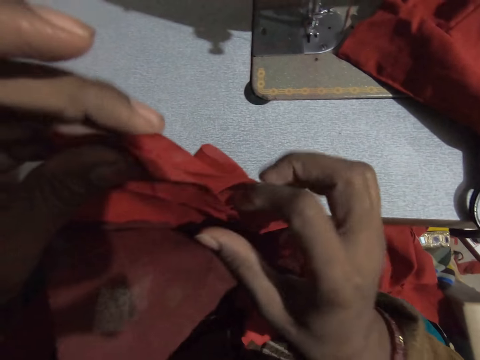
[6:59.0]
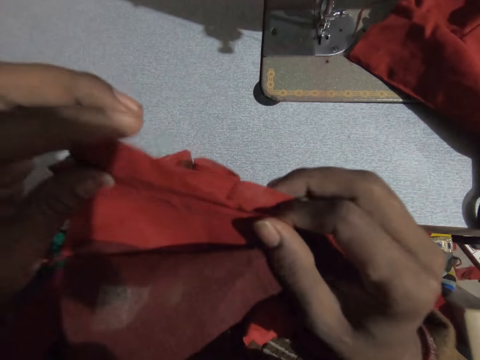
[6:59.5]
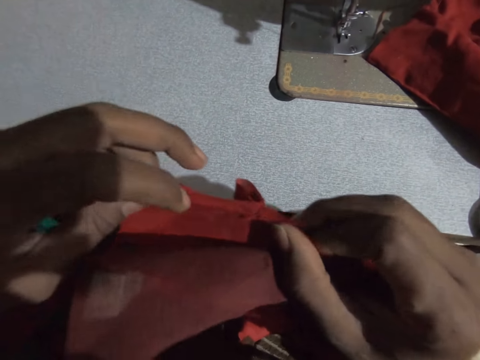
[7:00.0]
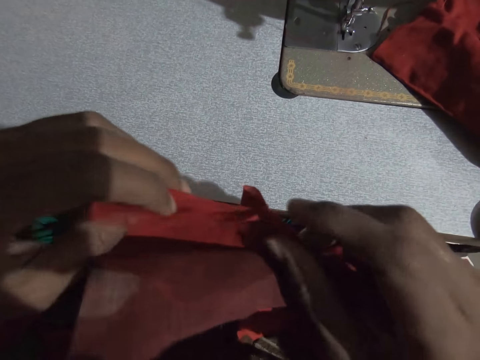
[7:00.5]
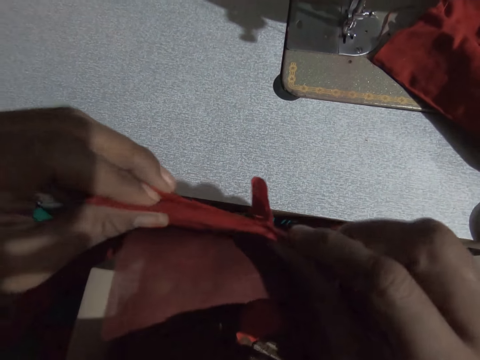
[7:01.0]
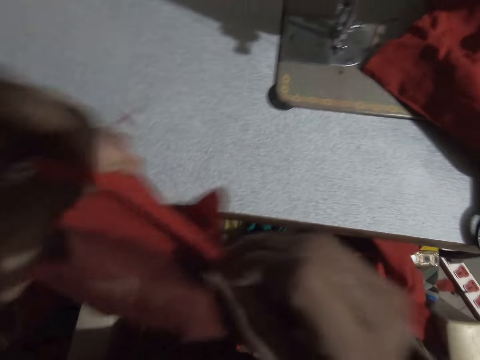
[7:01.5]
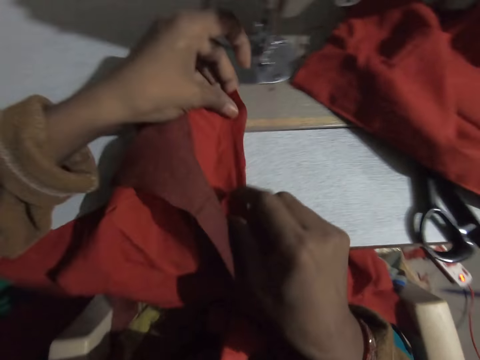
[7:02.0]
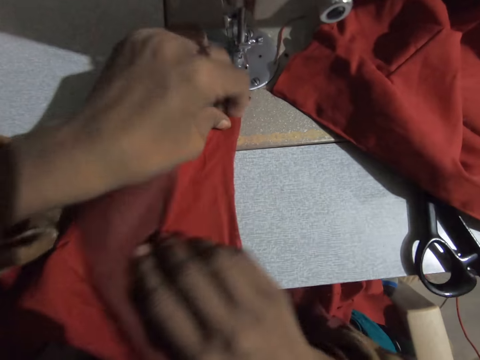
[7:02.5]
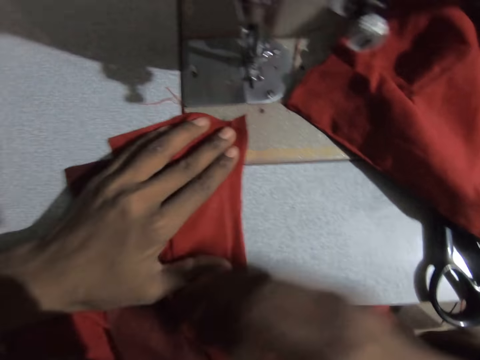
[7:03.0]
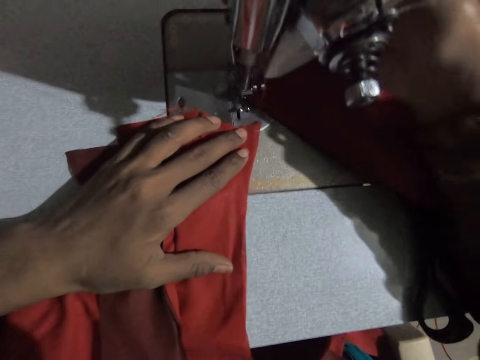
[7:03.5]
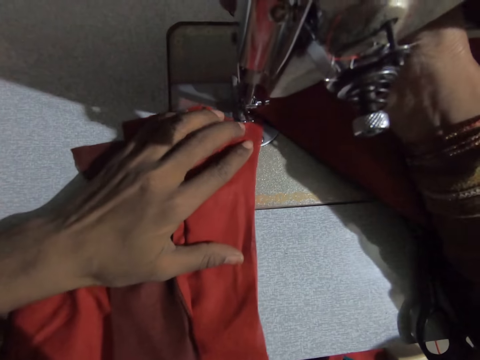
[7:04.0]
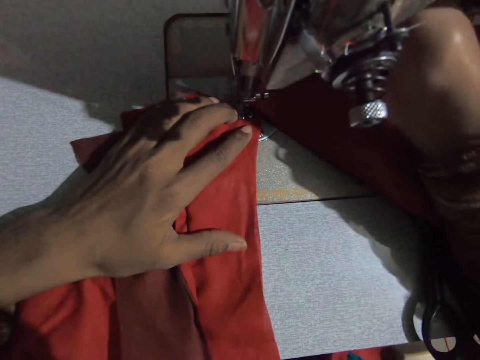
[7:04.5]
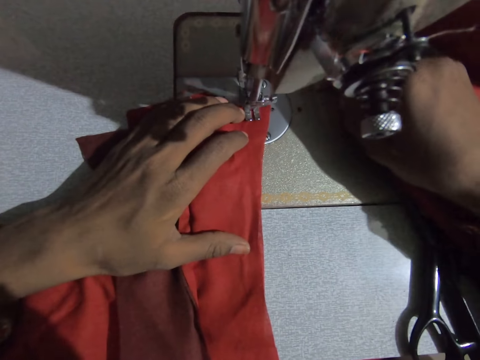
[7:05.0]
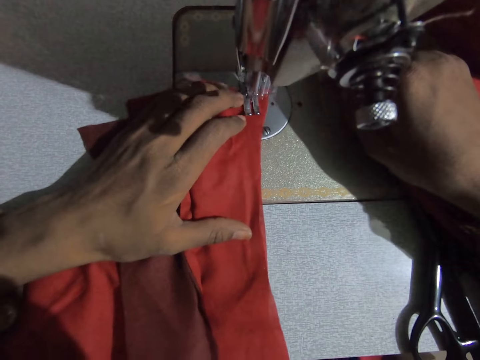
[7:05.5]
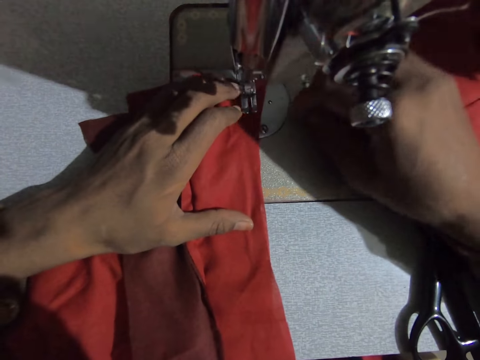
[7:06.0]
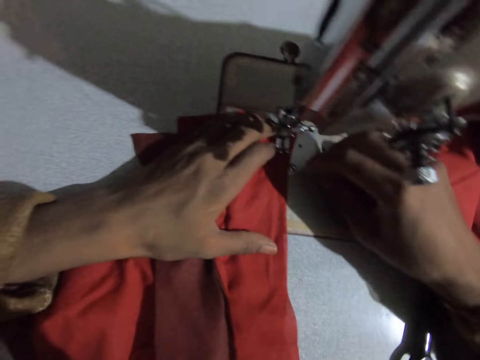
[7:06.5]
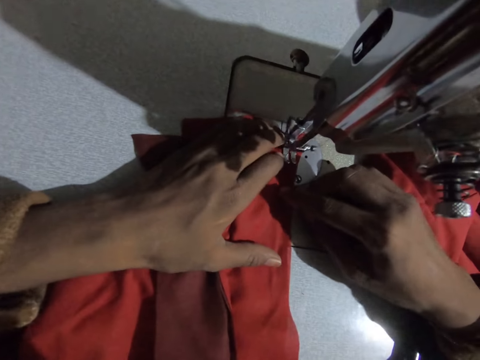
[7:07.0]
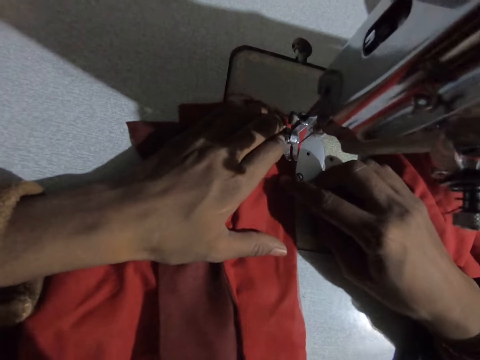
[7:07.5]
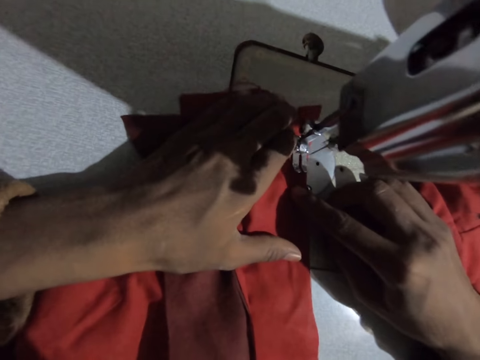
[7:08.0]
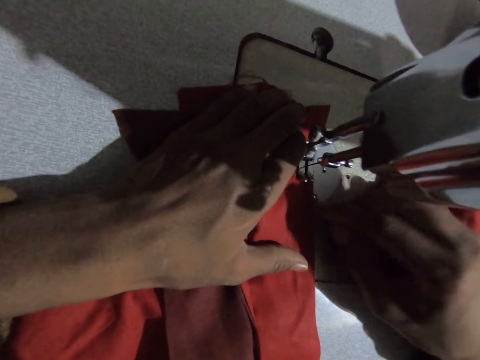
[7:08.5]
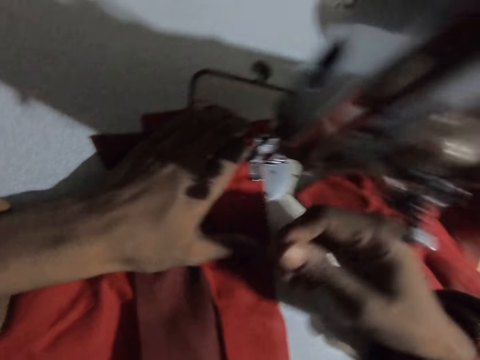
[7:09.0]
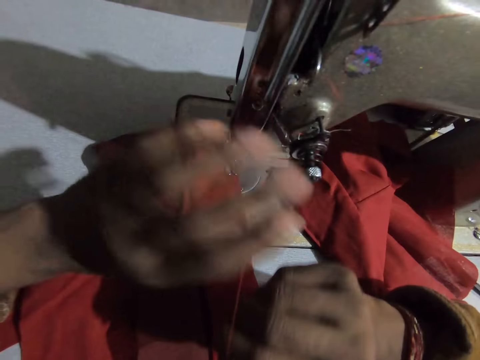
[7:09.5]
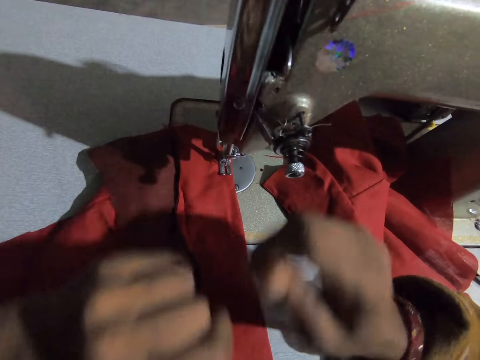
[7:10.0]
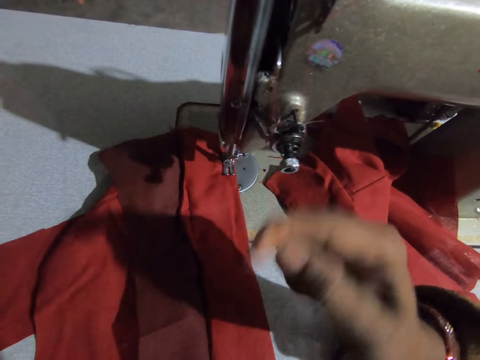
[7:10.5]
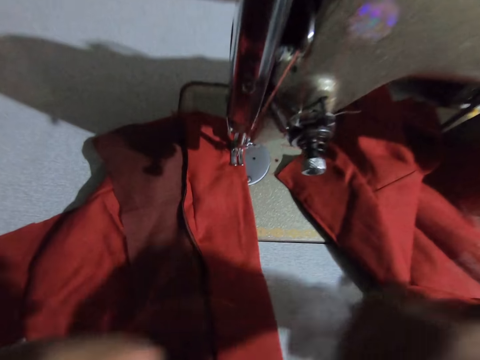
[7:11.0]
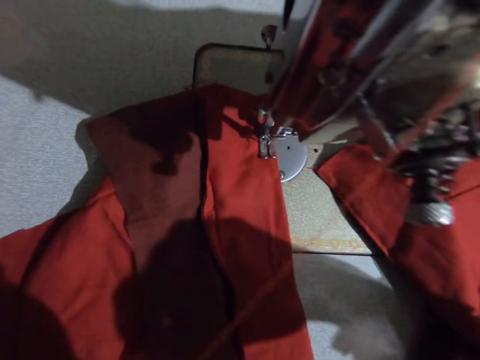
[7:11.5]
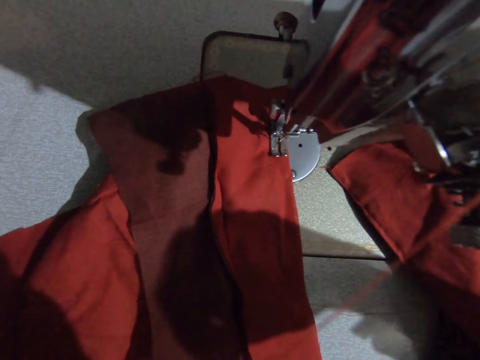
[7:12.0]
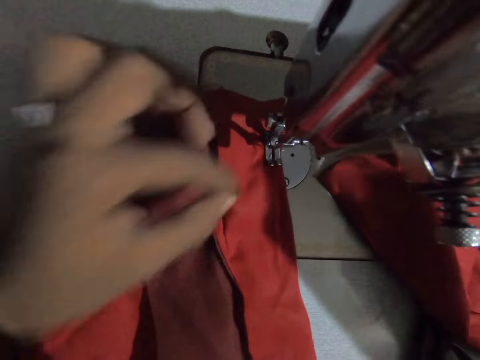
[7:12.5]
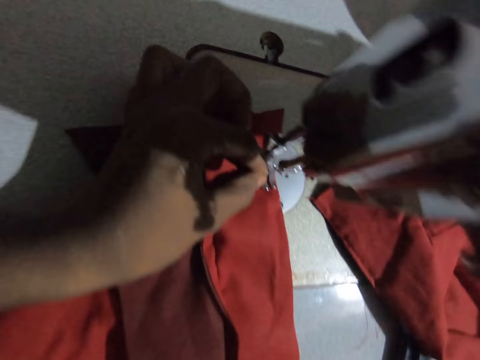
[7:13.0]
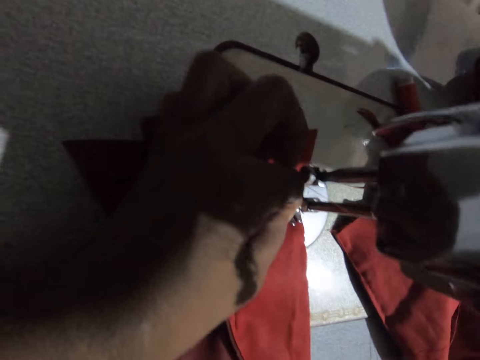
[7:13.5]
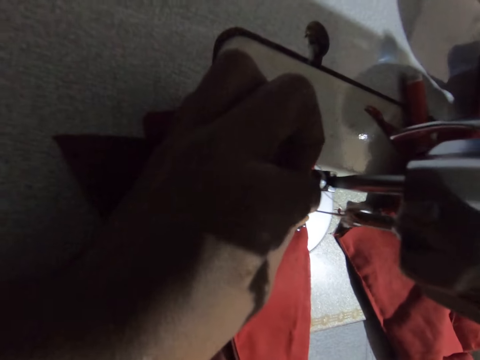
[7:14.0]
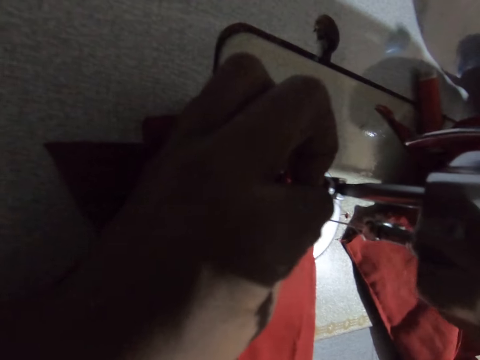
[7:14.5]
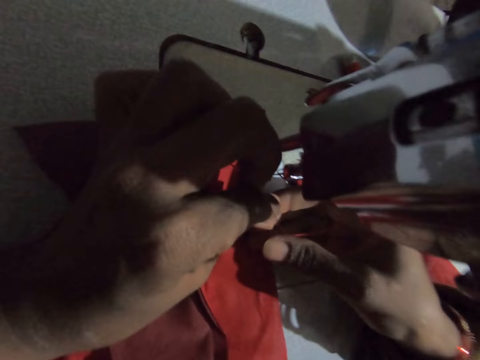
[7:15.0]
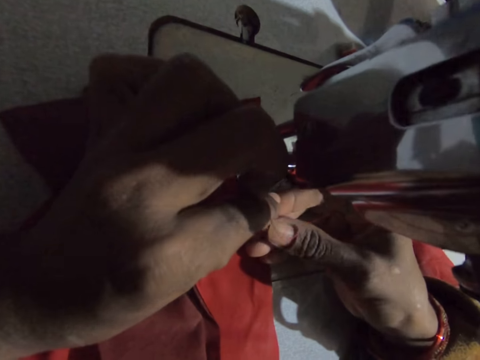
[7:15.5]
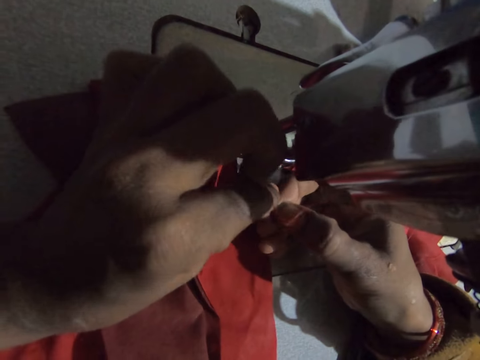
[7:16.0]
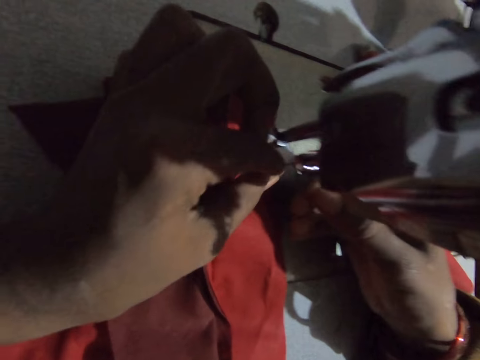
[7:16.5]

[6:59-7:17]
The camera wearer sews the cloth on the sewing machine. They pull a thread. They adjust the thread on the sewing machine. They sew the fabric.

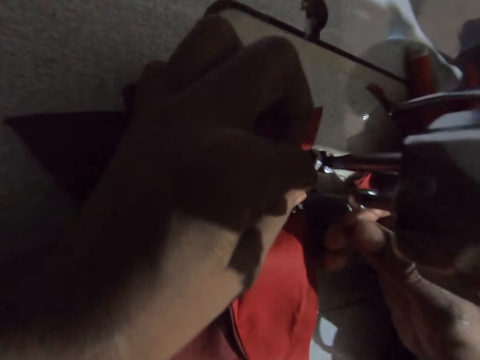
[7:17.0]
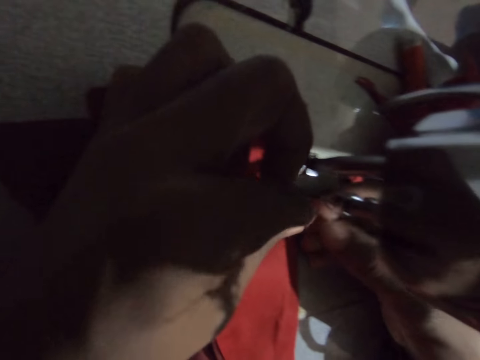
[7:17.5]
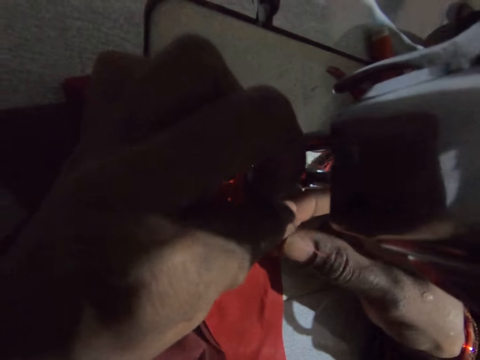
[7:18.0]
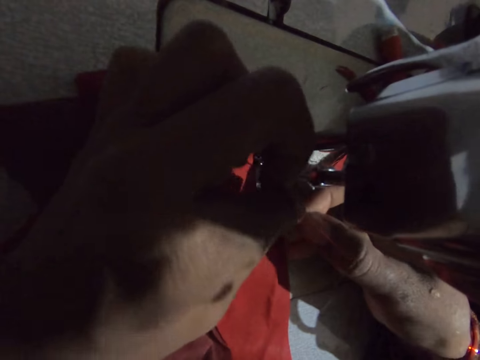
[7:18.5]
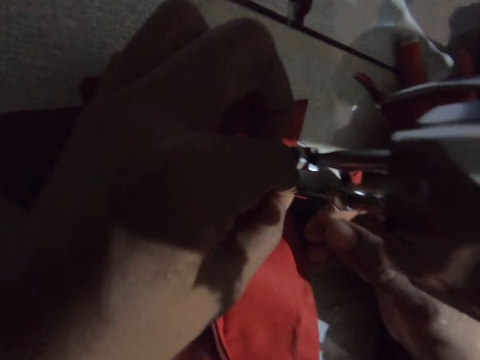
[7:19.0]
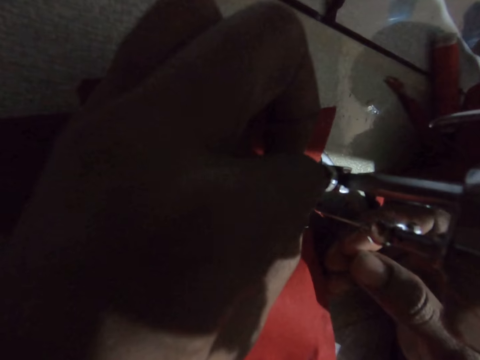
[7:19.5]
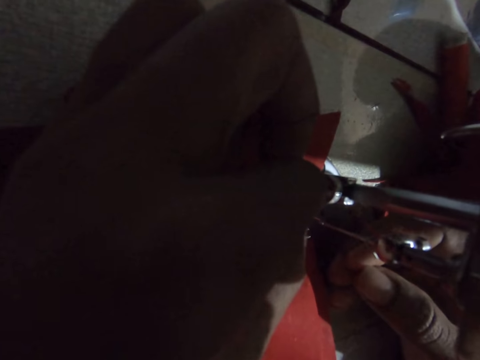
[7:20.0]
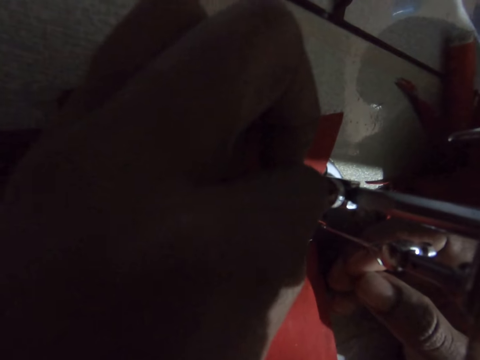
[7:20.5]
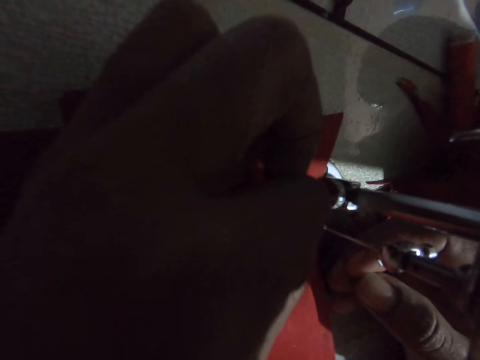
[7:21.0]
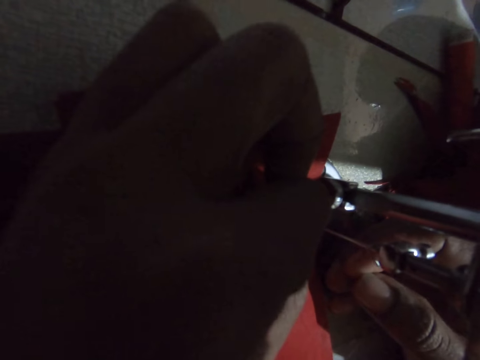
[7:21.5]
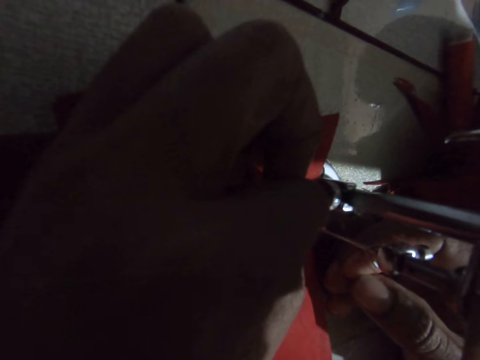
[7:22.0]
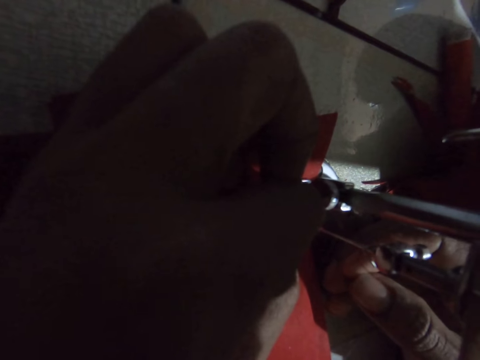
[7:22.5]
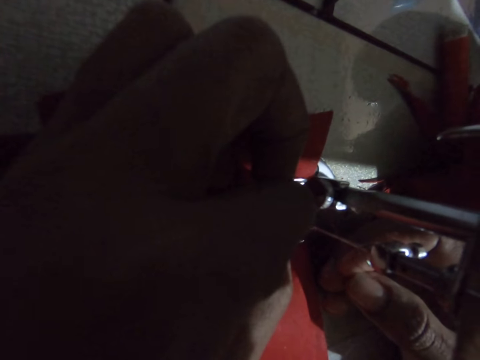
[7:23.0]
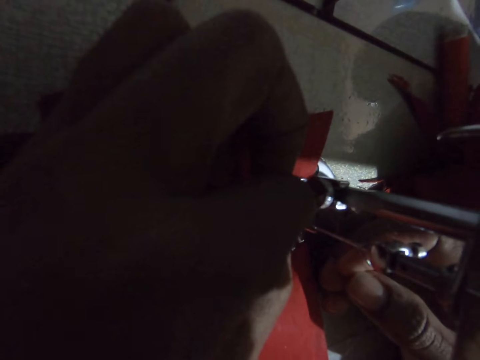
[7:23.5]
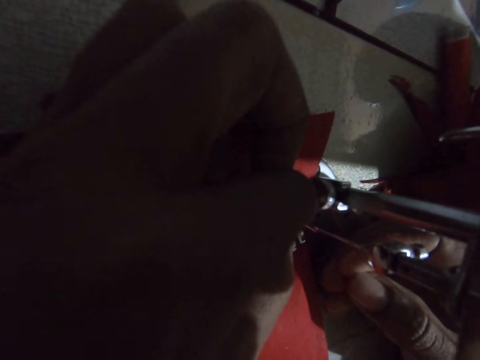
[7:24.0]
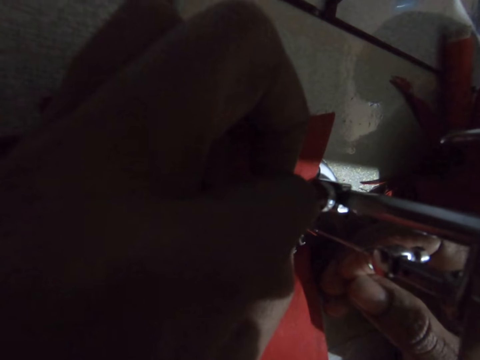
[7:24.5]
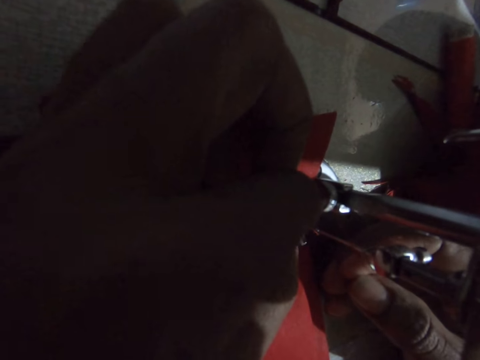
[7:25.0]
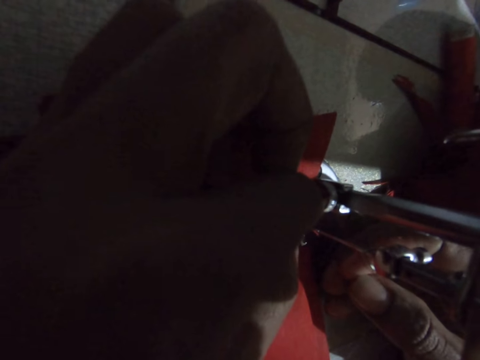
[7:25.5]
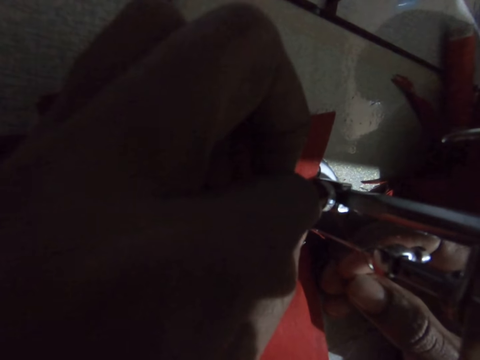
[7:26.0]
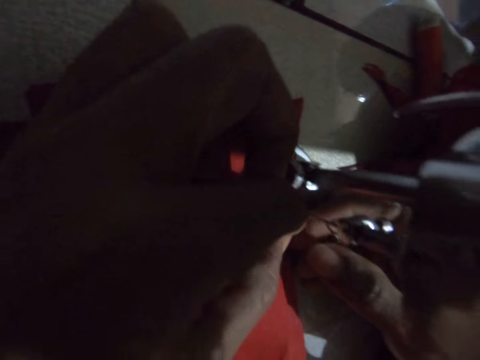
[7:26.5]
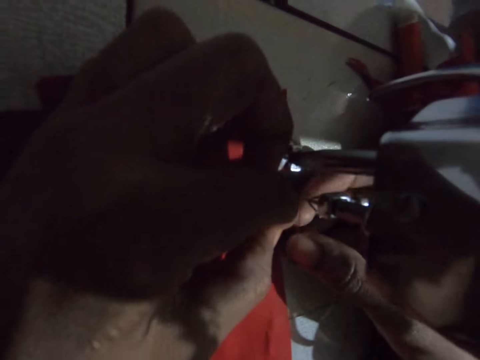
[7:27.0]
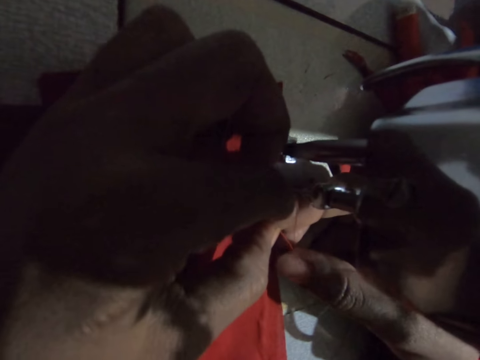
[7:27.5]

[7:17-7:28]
The camera wearer puts thread in a needle. They pull the thread.
